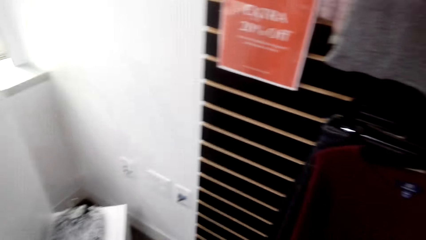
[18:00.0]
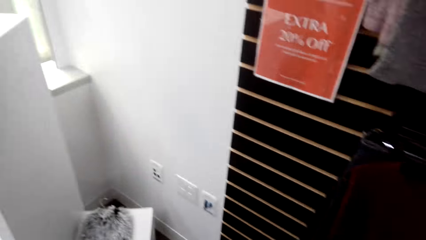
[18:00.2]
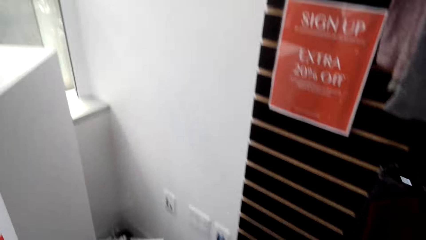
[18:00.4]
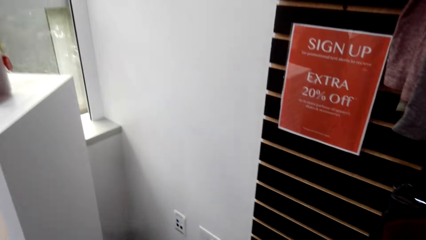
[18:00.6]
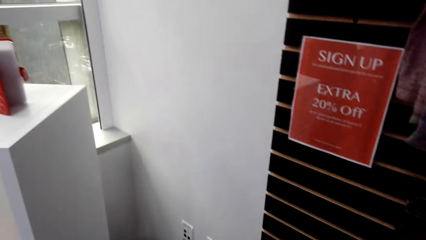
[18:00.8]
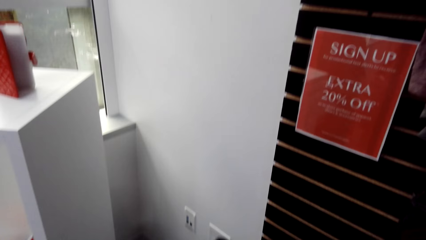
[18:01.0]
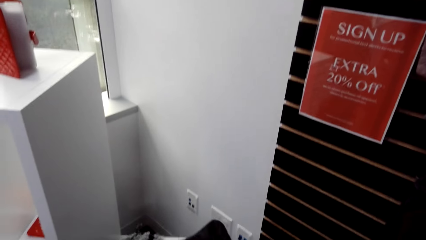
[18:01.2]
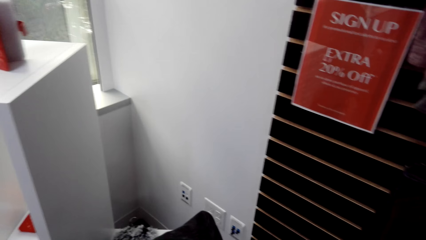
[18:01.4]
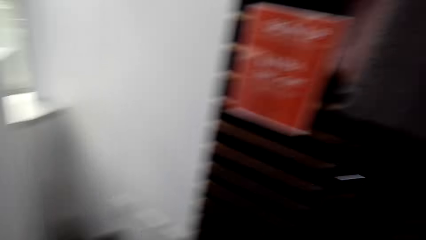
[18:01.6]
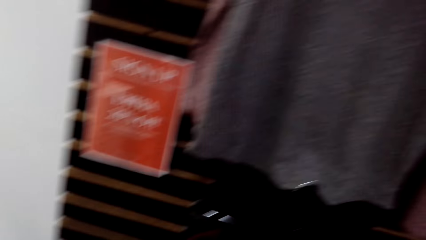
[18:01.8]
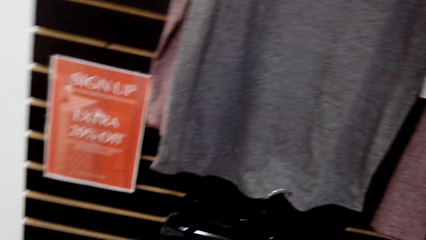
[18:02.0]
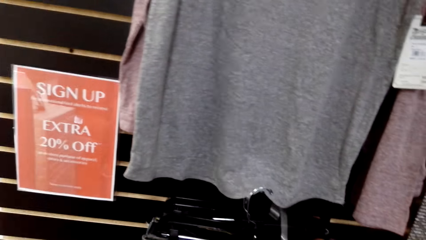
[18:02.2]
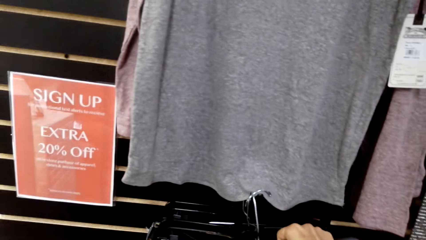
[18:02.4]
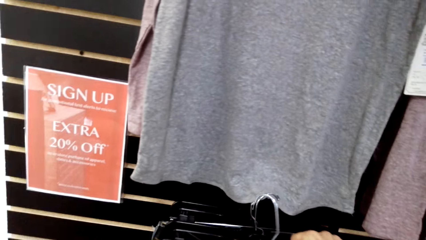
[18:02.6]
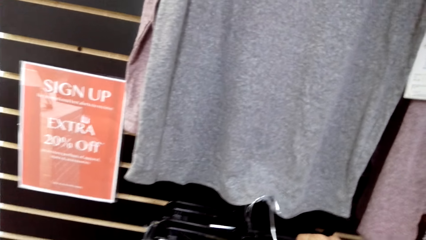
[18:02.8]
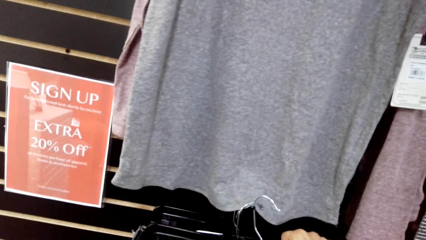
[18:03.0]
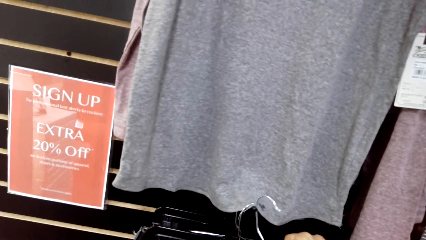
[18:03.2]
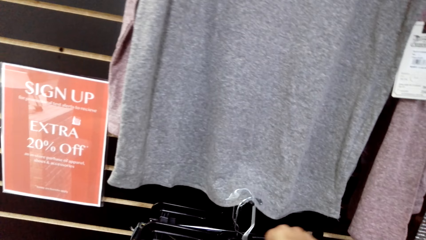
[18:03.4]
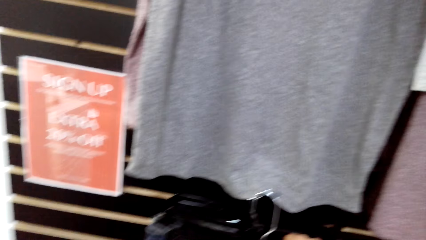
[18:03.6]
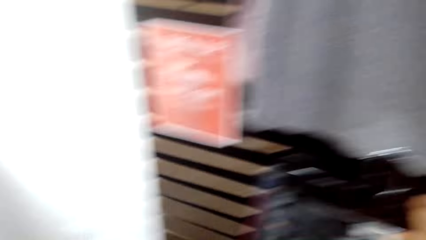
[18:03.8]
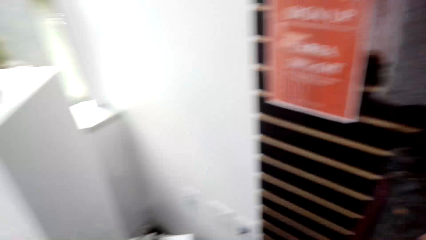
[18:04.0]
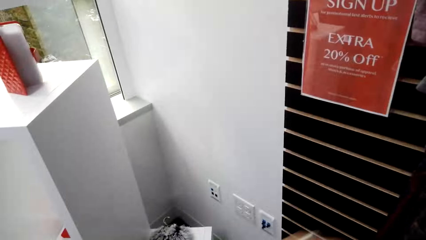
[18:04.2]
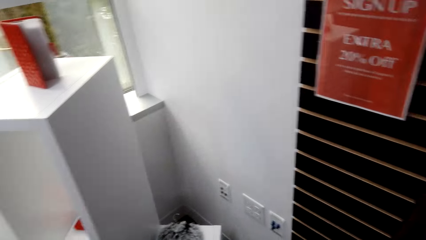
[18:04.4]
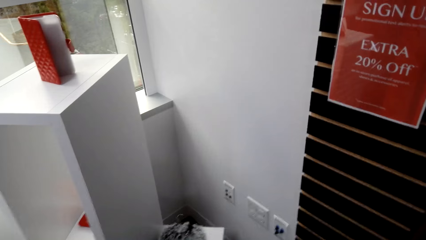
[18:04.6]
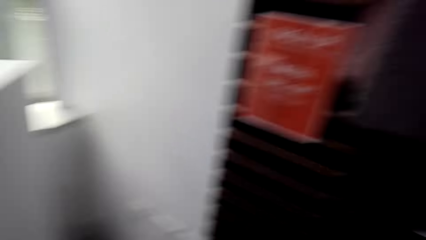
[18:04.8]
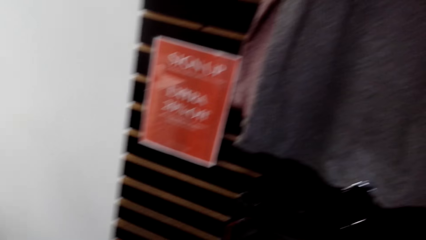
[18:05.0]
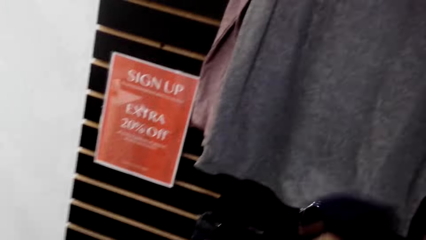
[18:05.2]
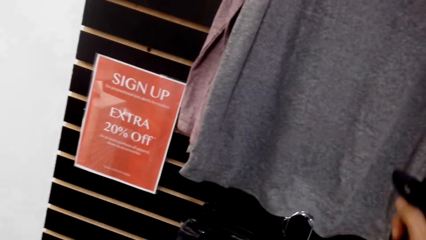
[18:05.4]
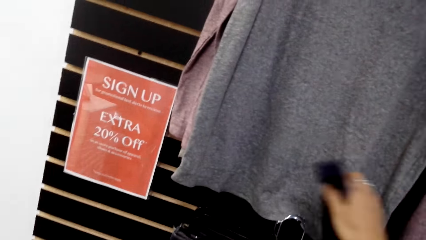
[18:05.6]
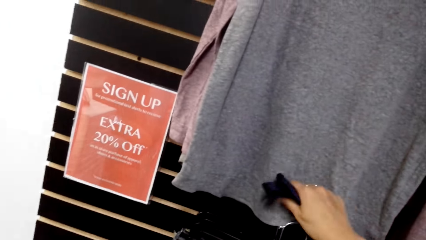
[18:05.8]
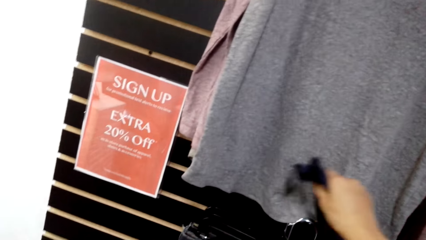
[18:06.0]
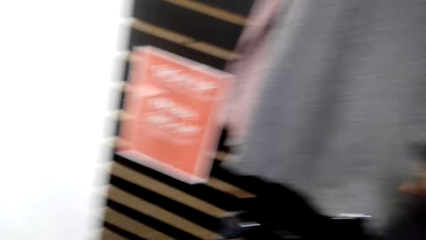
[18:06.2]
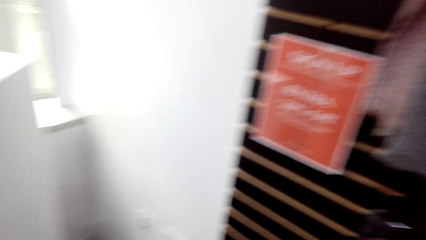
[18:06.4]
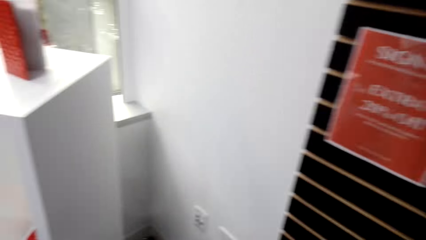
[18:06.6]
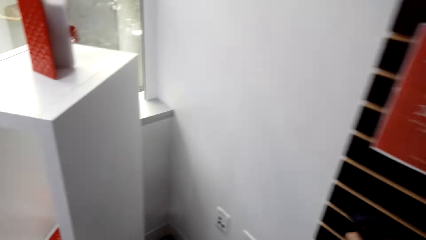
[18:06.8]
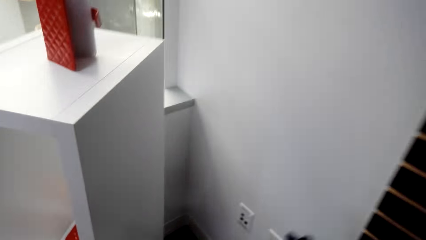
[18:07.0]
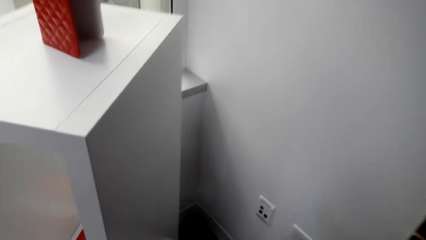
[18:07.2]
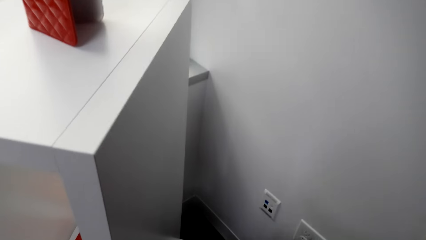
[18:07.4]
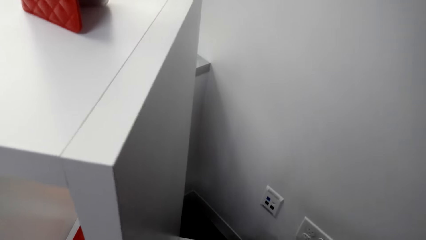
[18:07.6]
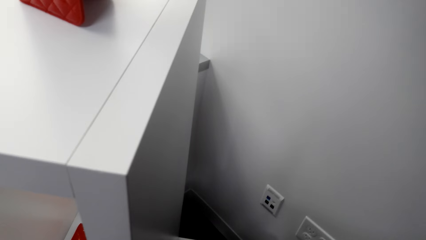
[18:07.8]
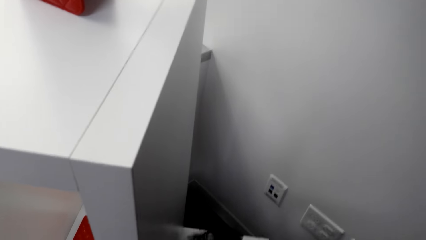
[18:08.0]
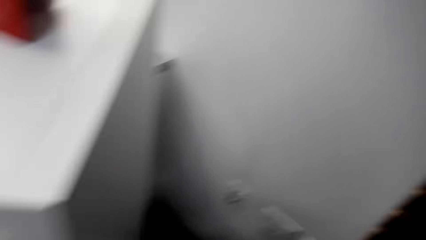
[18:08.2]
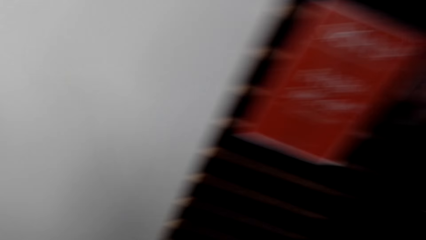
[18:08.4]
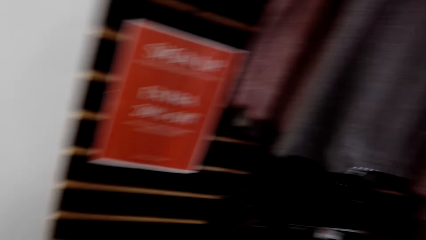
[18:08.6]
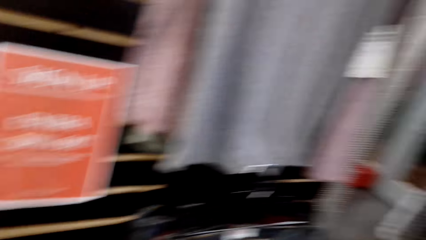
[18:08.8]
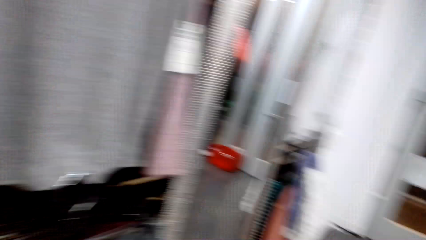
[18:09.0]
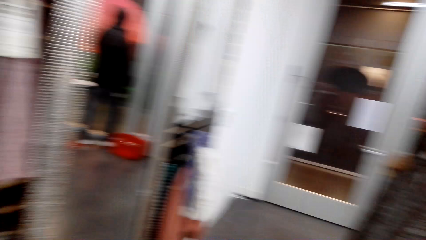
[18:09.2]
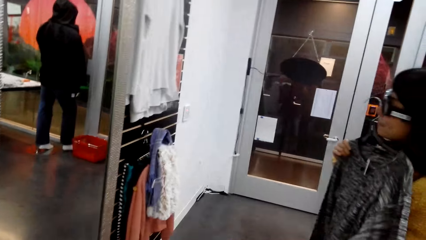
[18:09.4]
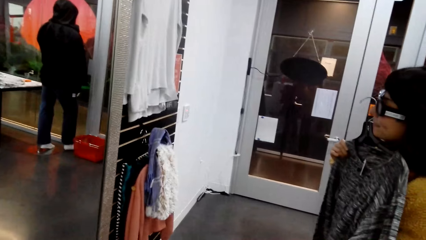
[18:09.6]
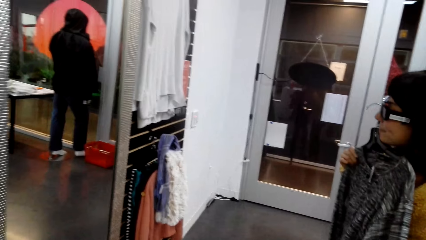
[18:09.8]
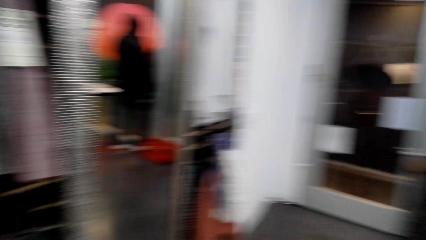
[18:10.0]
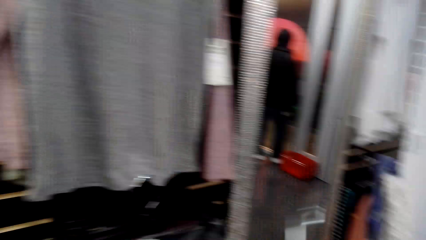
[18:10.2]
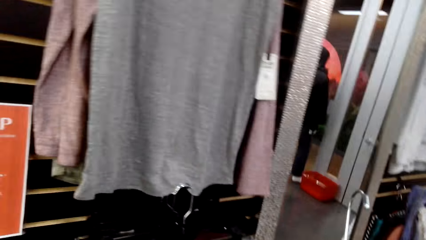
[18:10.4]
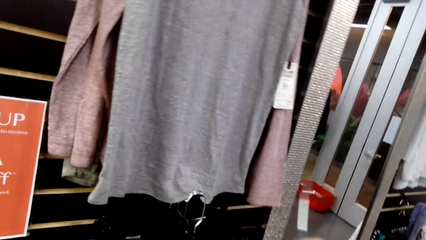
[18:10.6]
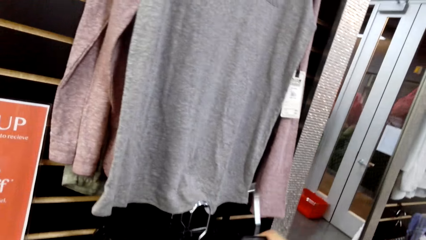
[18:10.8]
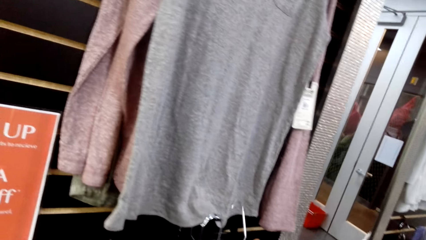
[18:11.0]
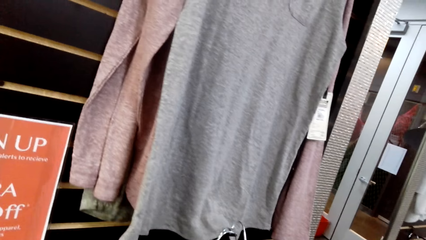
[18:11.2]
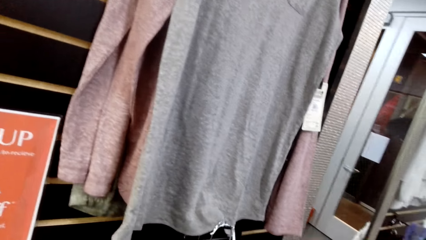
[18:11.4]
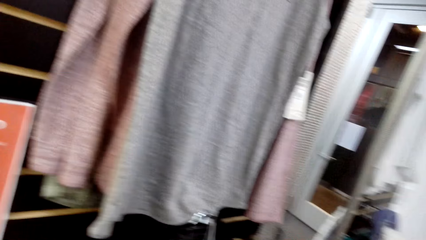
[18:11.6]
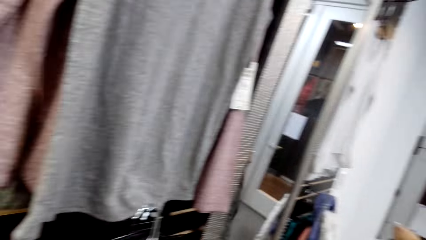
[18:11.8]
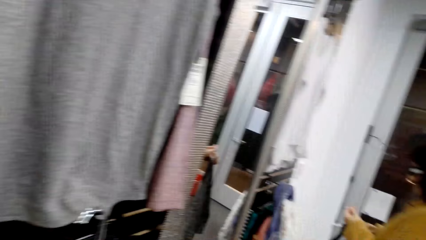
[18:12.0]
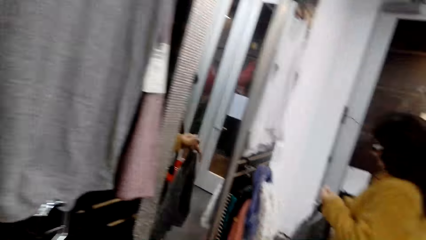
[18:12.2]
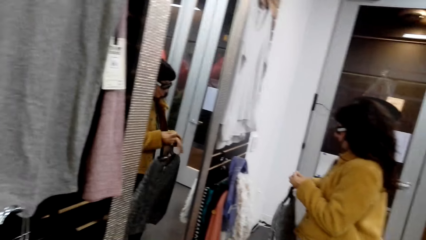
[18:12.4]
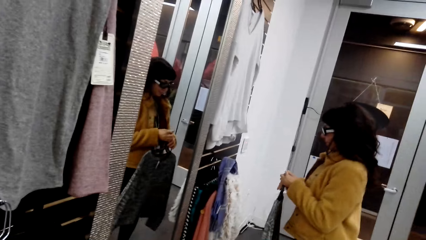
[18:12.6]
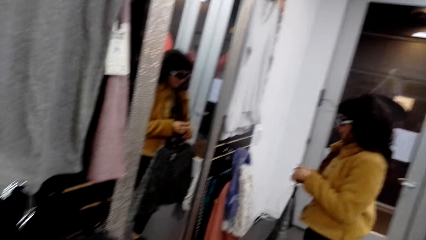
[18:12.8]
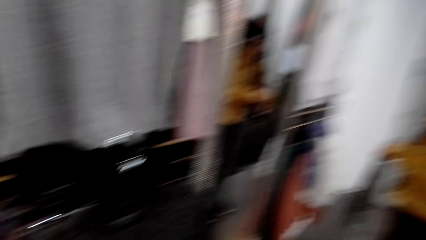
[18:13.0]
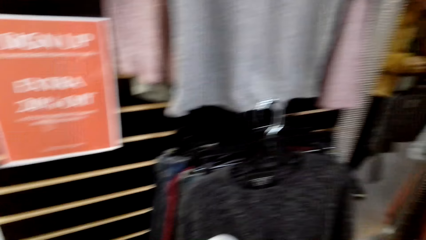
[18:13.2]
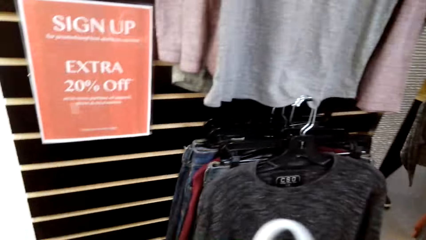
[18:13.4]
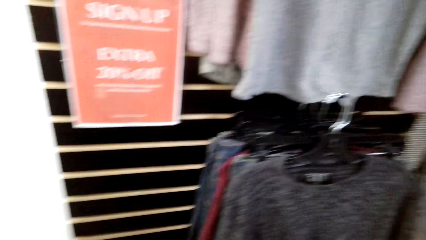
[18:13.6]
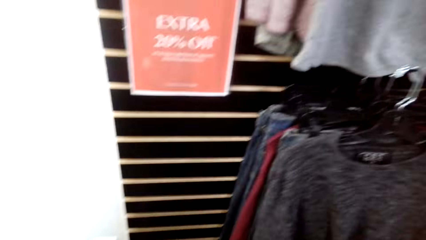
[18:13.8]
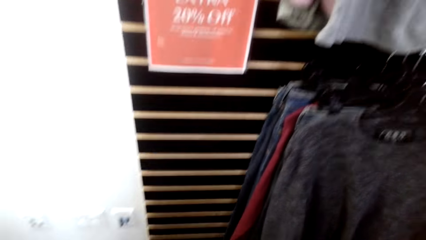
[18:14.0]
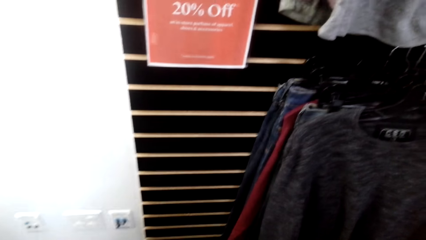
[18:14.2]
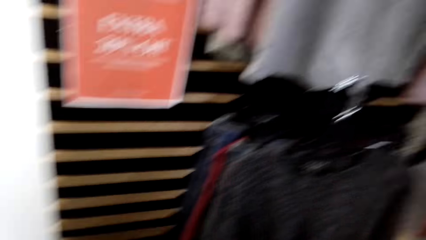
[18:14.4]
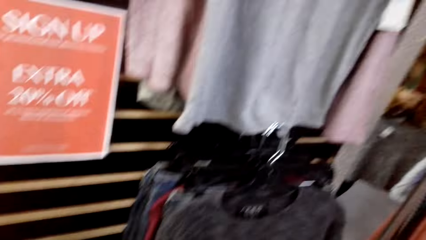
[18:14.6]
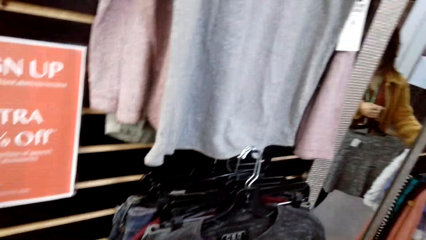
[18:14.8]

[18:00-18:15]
The camera wearer hangs the hanger on the pole. They return the hanger. A woman holds a cloth. The camera wearer hangs the hanger on the pole. They return the hanger.
